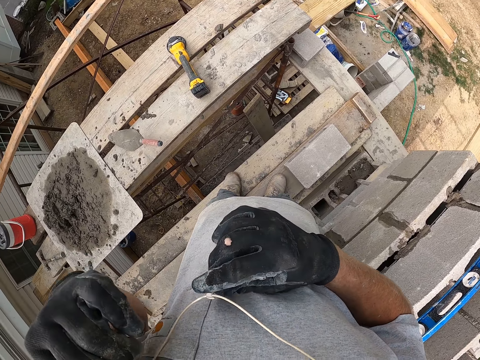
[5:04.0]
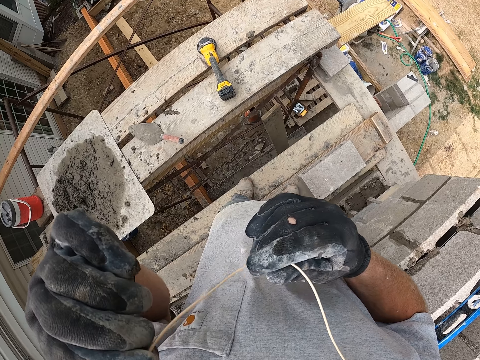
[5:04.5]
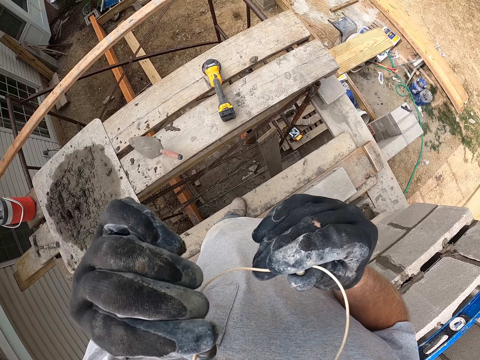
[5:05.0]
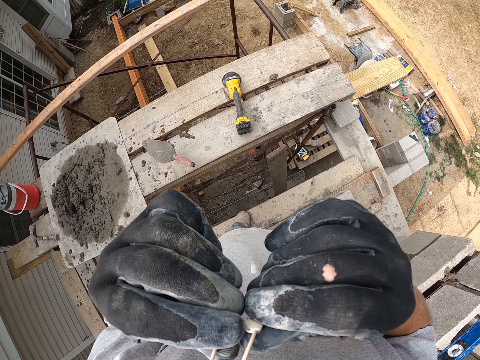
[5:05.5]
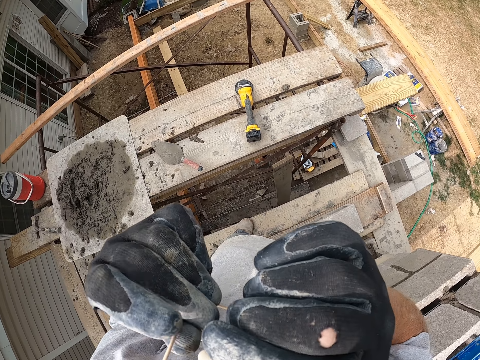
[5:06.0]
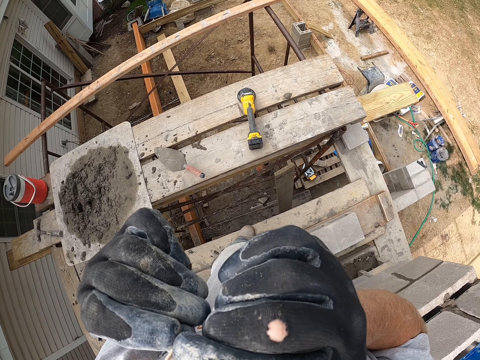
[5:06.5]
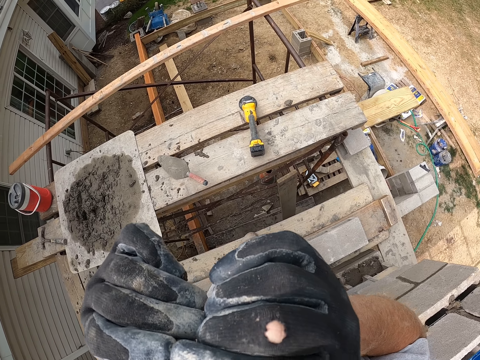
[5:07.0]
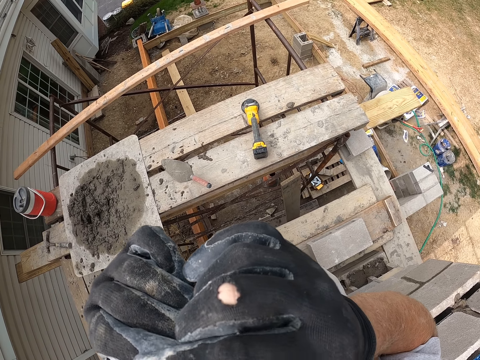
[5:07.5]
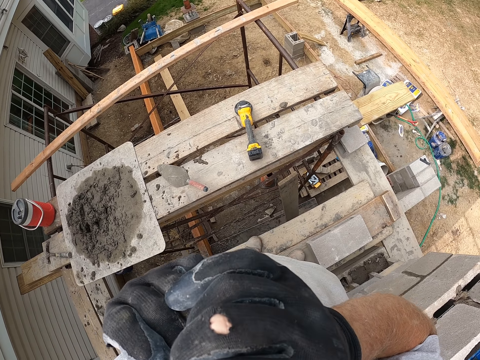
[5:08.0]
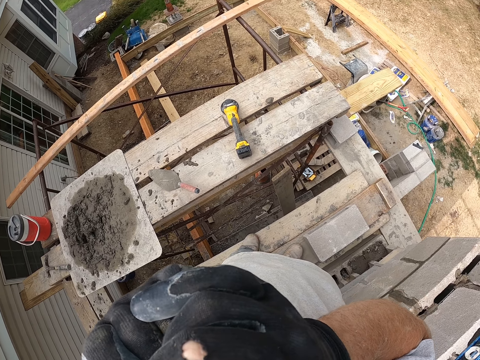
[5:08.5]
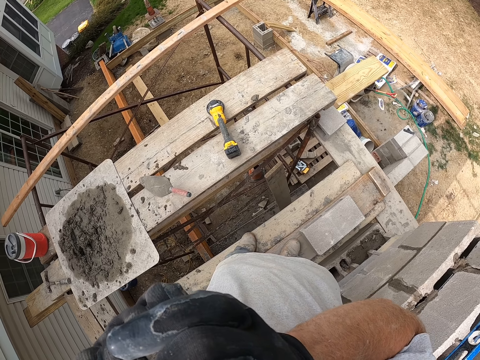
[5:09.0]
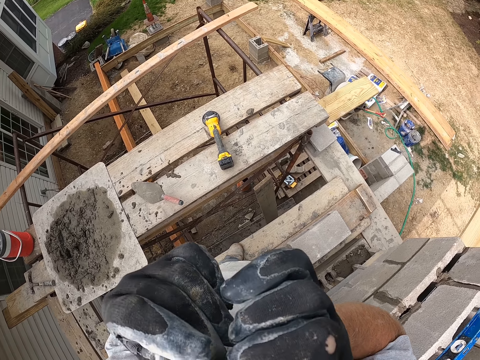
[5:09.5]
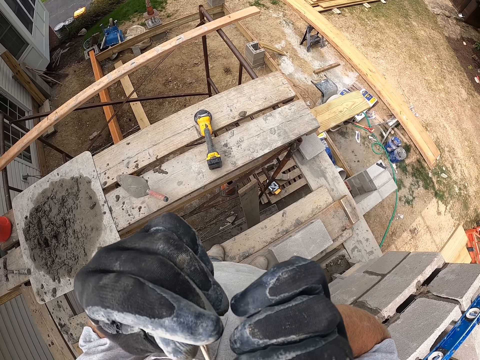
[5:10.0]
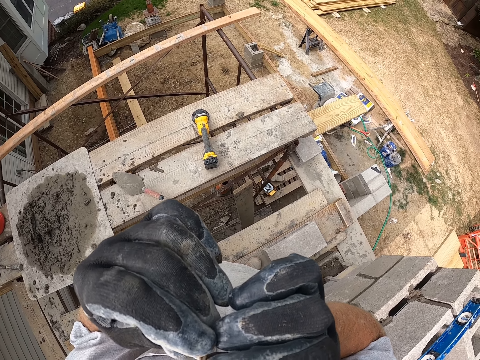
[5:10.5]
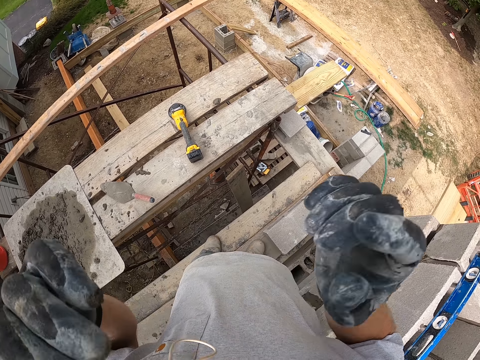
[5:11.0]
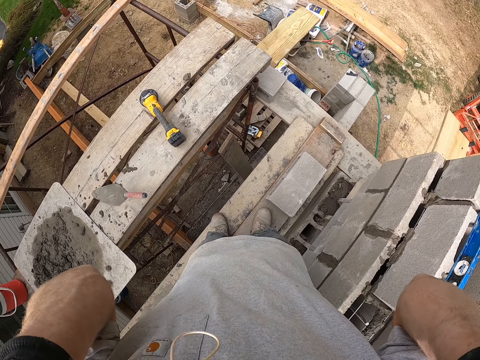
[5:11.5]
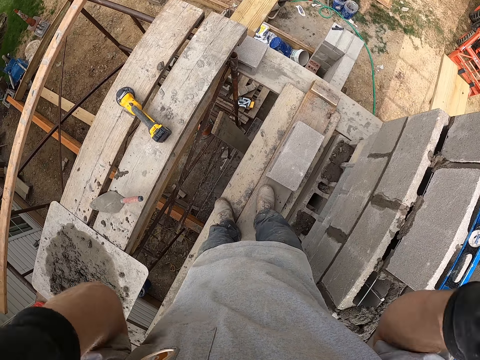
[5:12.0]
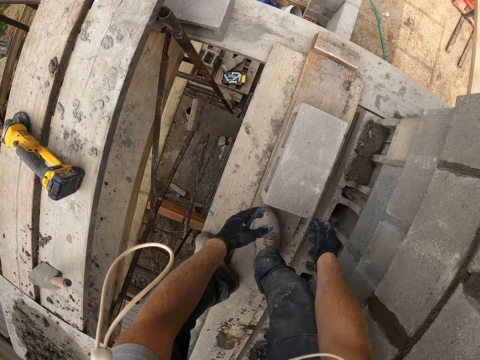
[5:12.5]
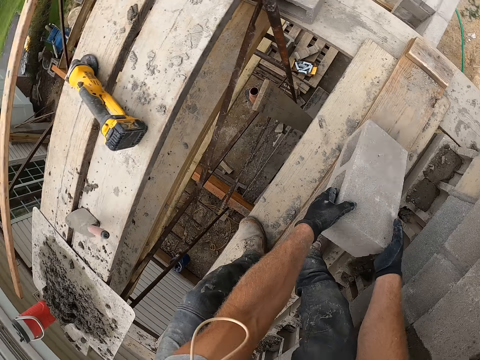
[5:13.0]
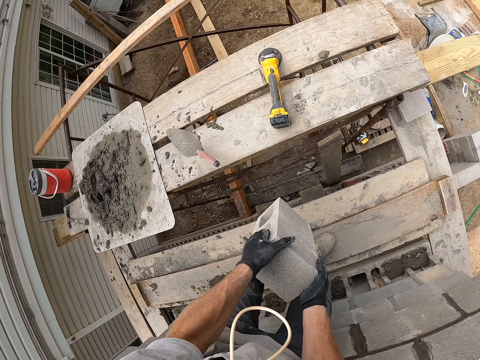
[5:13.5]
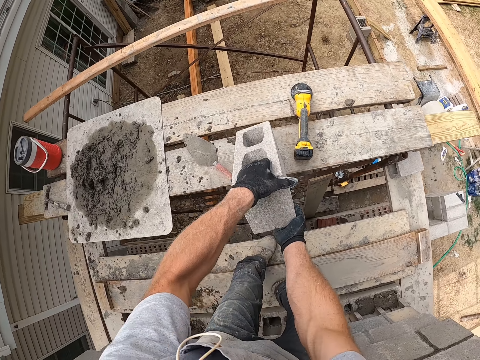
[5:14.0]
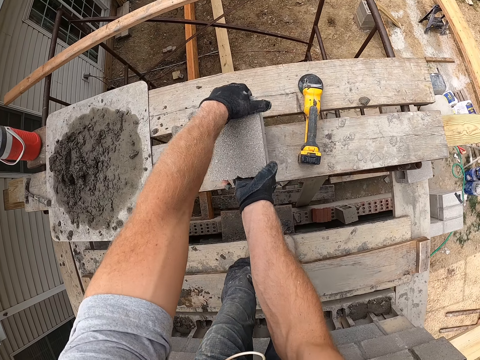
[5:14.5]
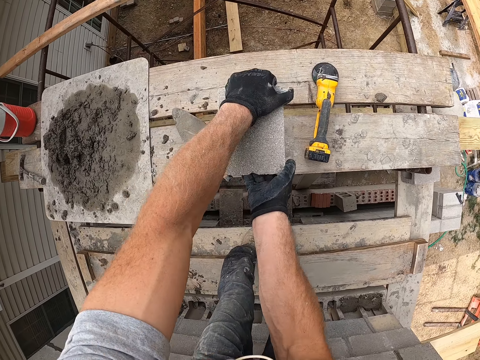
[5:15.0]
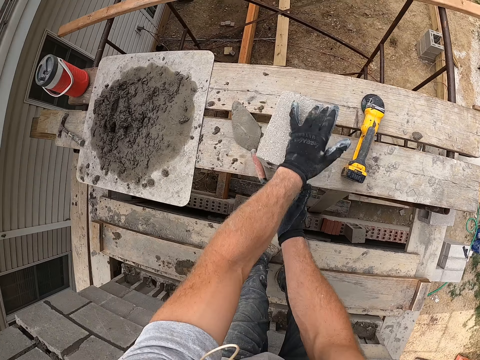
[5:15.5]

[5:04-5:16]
The camera wearer clips the earpiece with both hands. He squeezes the earphone in the hand. He touches his ears with both hands. He wears the earphone. He picks up a concrete block on the scaffold with both hands. He drops the concrete block on the scaffold with both hands.

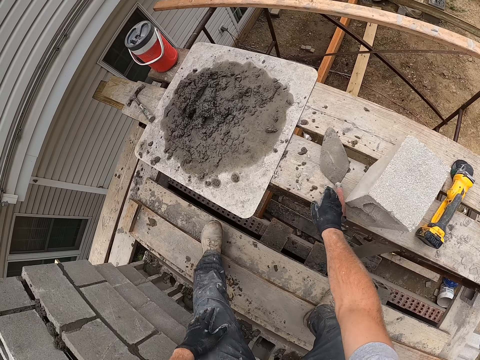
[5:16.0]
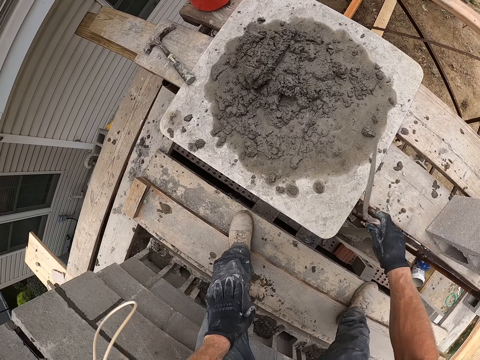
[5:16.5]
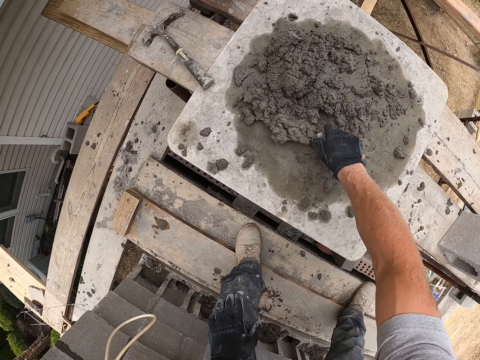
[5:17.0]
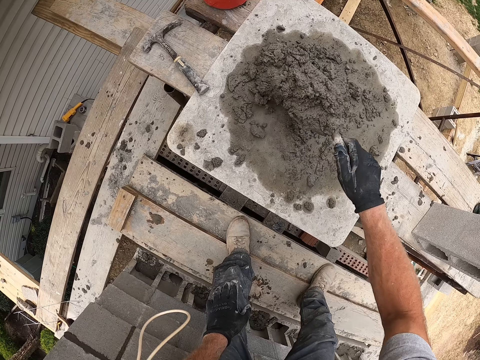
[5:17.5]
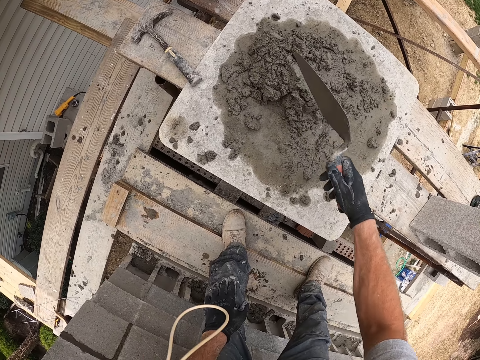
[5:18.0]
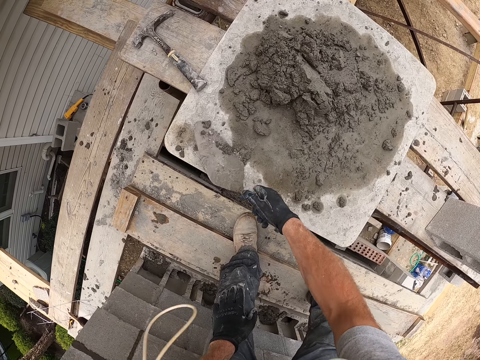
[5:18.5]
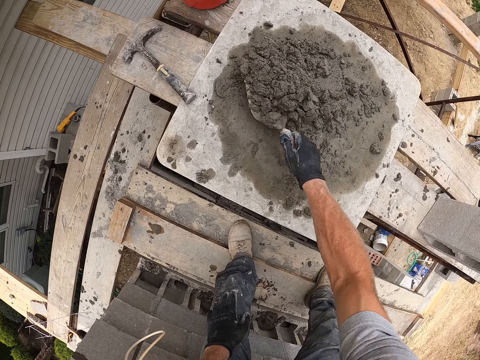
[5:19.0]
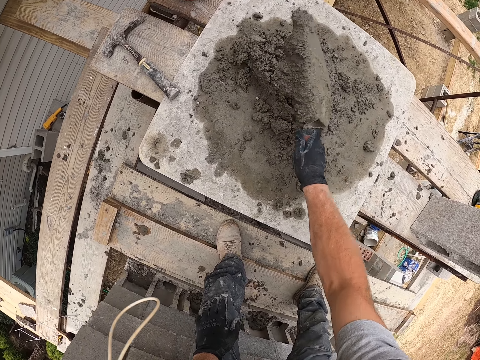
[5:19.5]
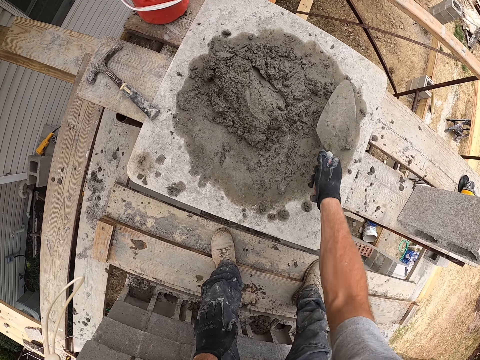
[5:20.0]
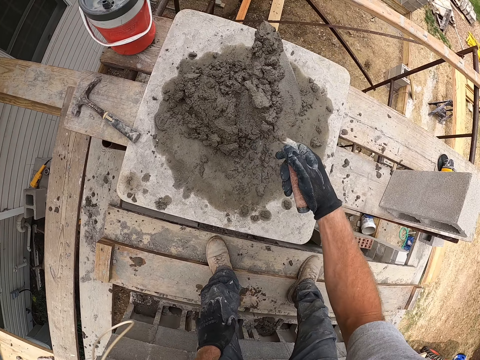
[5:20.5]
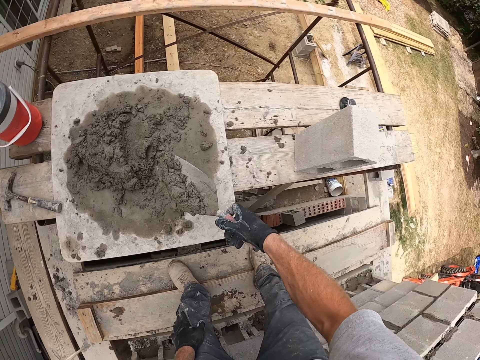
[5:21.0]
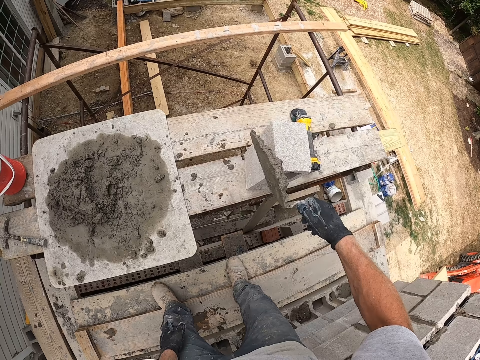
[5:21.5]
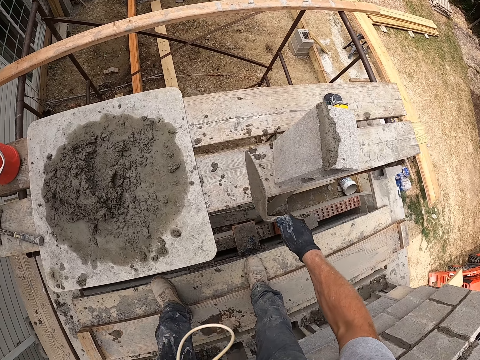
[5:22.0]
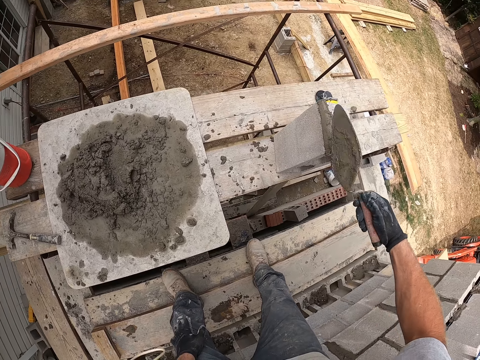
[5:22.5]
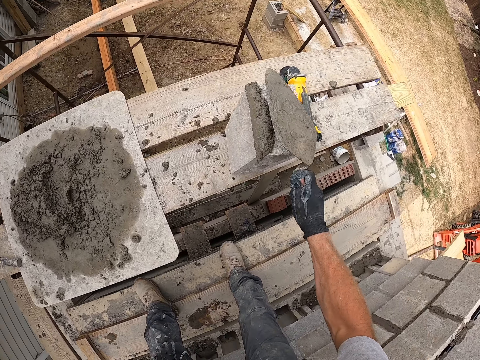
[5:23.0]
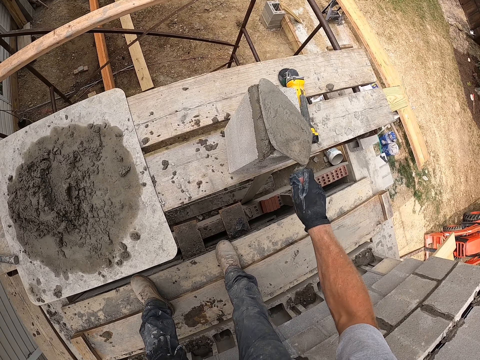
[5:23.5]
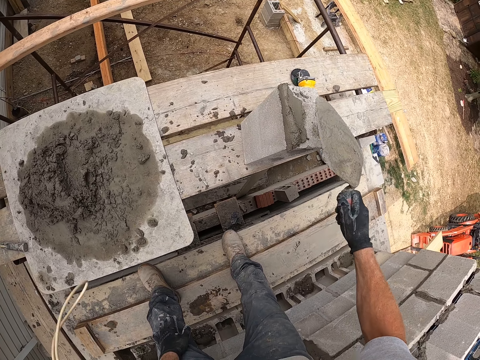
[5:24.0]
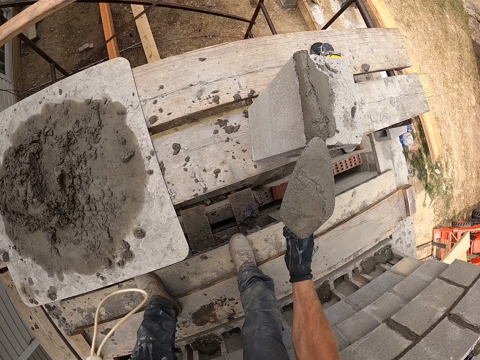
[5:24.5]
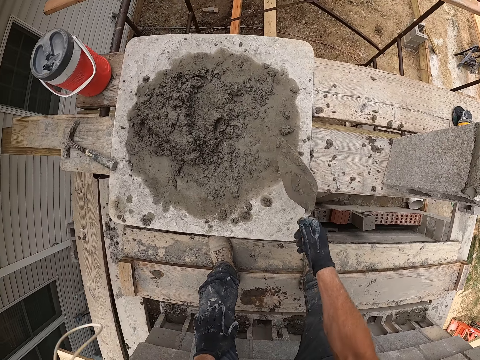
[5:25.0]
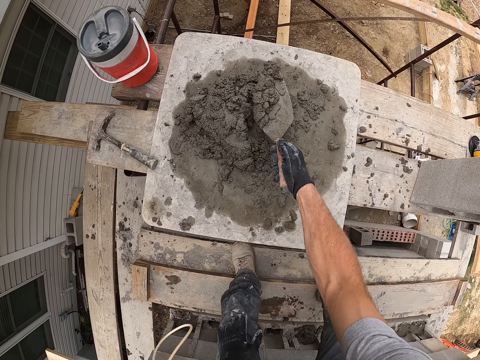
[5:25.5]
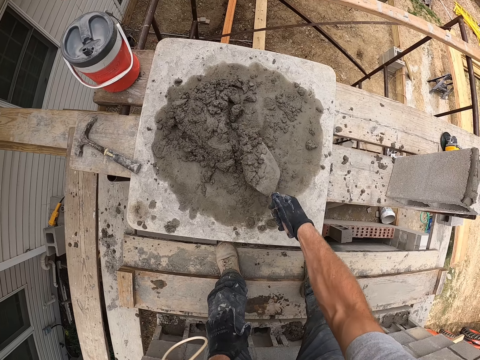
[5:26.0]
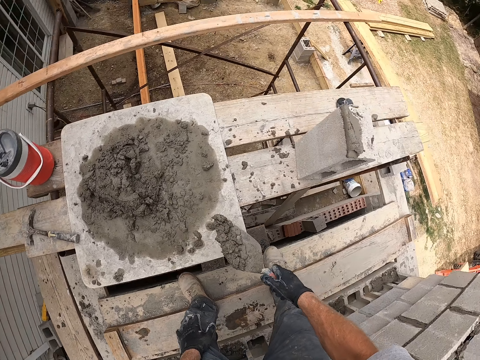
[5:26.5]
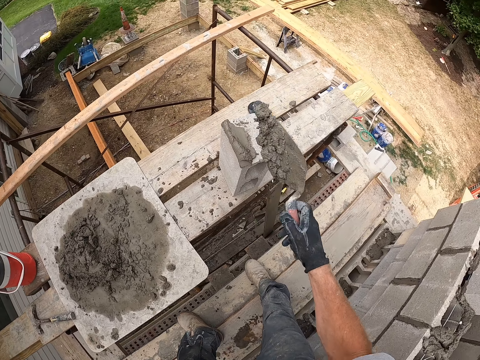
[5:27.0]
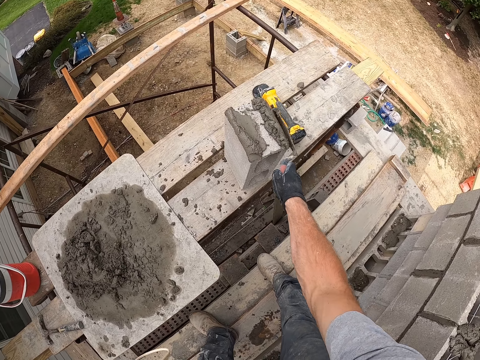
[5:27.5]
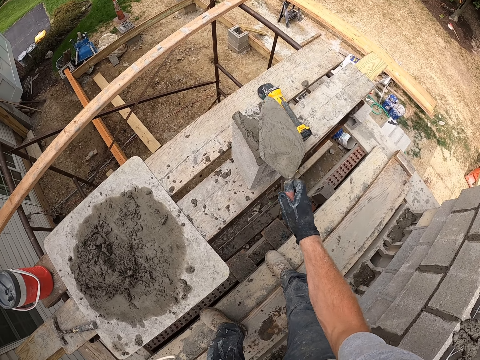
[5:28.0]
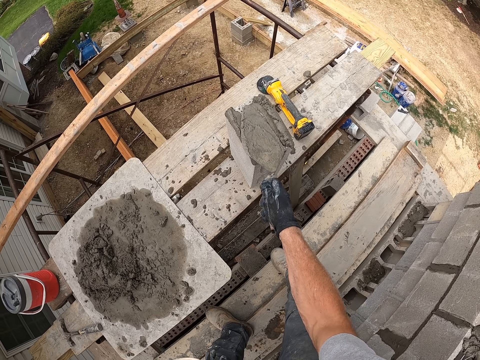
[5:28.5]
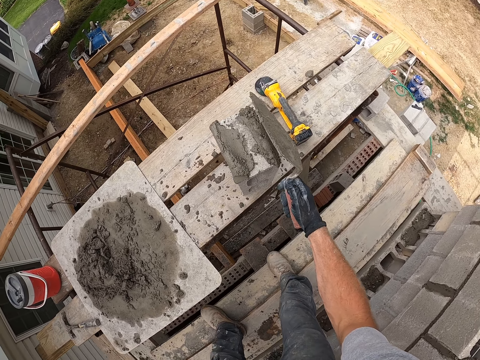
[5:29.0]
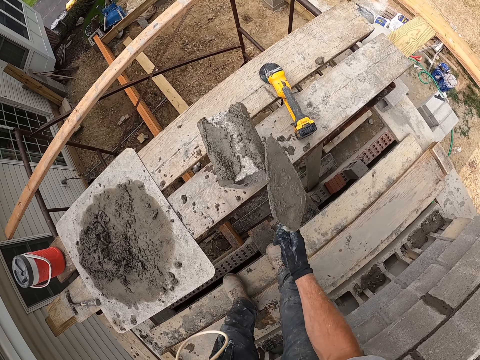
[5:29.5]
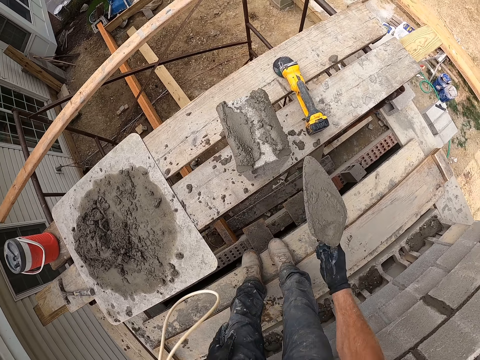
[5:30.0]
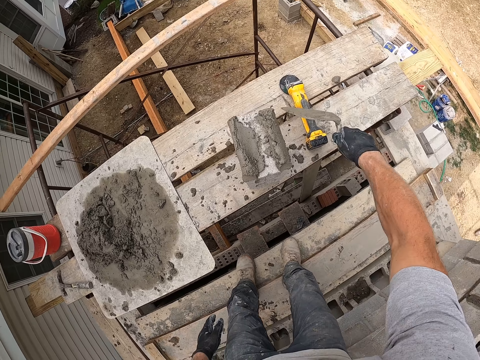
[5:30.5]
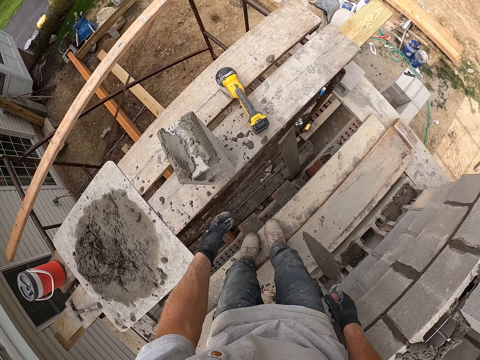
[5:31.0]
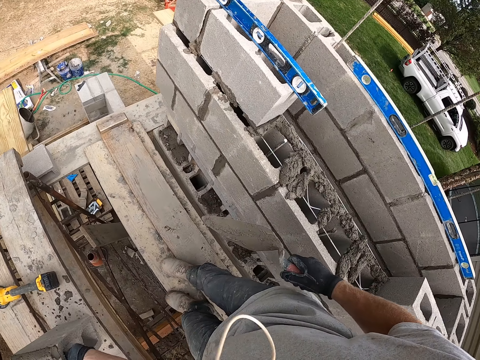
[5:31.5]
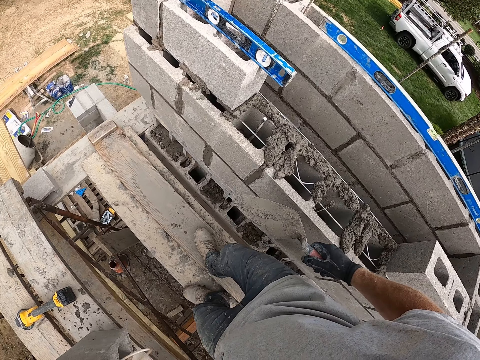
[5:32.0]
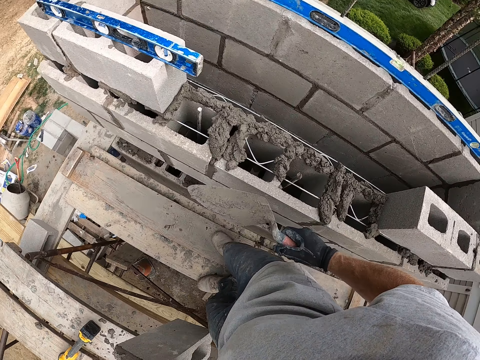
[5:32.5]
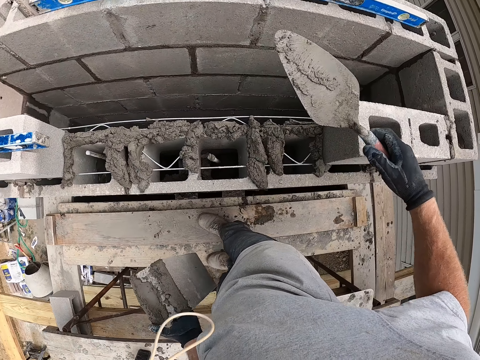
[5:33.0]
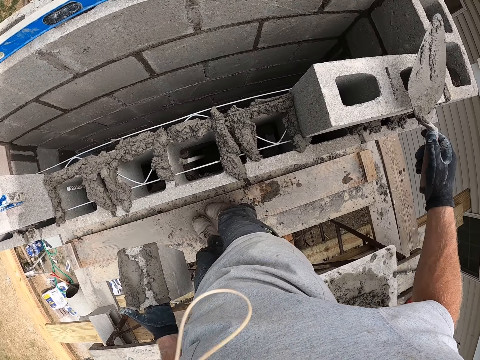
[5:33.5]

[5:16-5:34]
The camera wearer picks up the hand trowel on the scaffold with his right hand. He scrapes concrete on a board with the hand trowel in his right hand. He drops the concrete in the hand trowel in his right hand on the board. He turns the cement with the trowel. He scrapes concrete on the board with the hand trowel in his right hand. He drops the concrete in the hand trowel in his right hand on the board. He packs concrete on the board with the hand trowel in his right hand. He shakes the hand trowel in his right hand. He pours the concrete in the hand trowel in his right hand on the concrete block. He adjusts the concrete on the concrete block with the hand trowel in his right hand. He smears the cement on the concrete block with the trowel. He packs concrete on the board with the hand trowel in his right hand. He shakes the hand trowel in his right hand. He picks the concrete with the trowel. He pours the concrete in the hand trowel in his right hand on the concrete block. He adjusts the concrete on the concrete block with the hand trowel in his right hand. He smears the cement on the concrete block with the trowel. He carries the concrete block on the scaffold with his left hand. He moves his hand.
